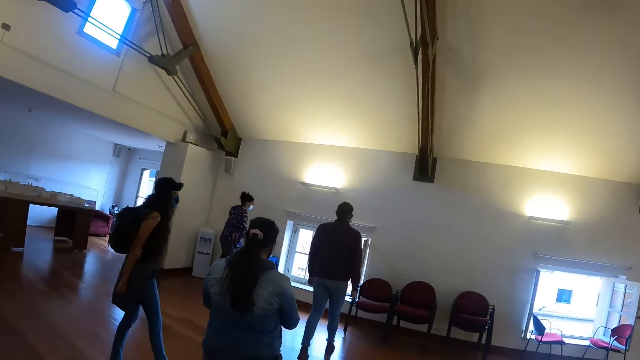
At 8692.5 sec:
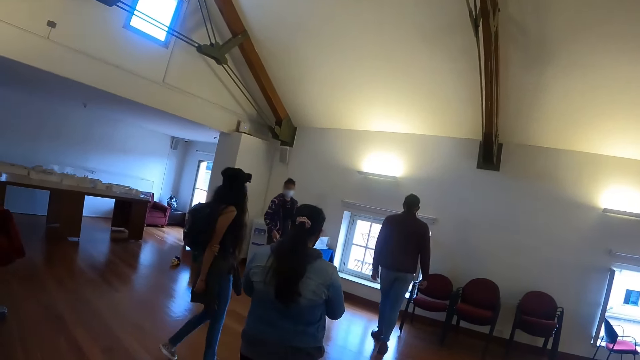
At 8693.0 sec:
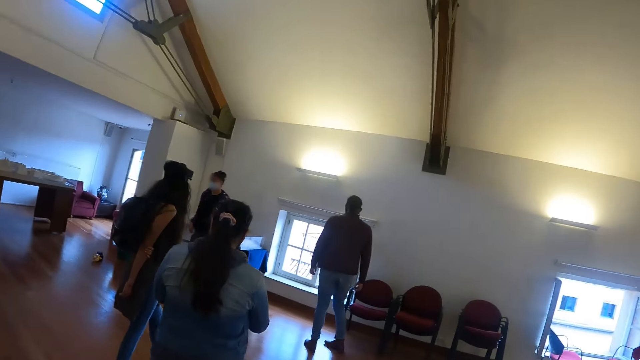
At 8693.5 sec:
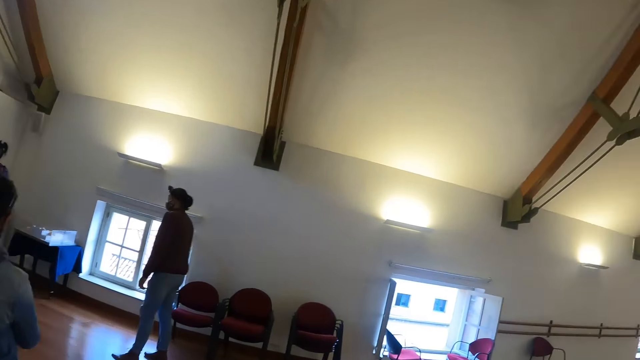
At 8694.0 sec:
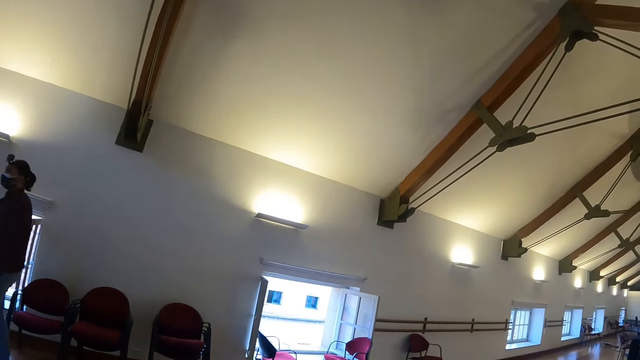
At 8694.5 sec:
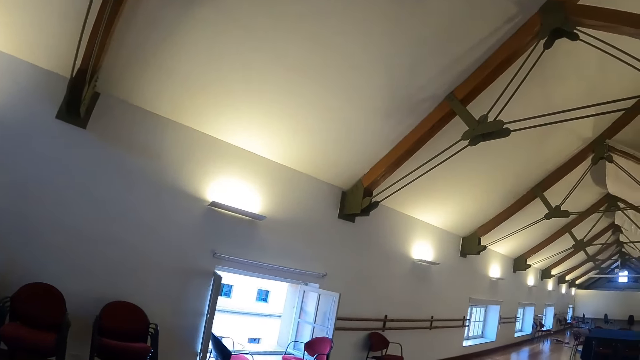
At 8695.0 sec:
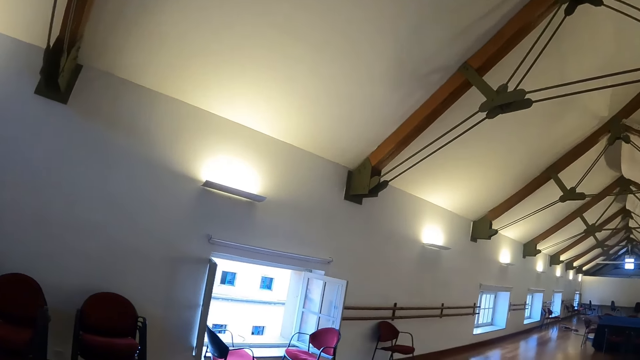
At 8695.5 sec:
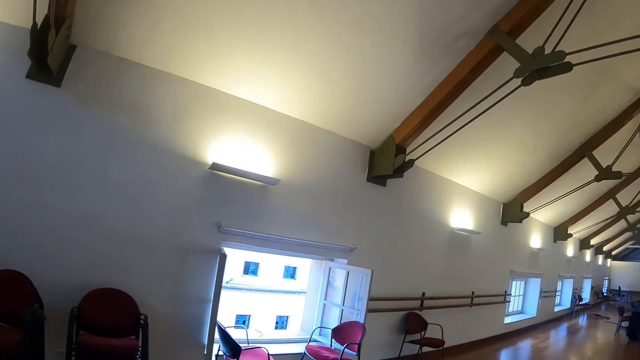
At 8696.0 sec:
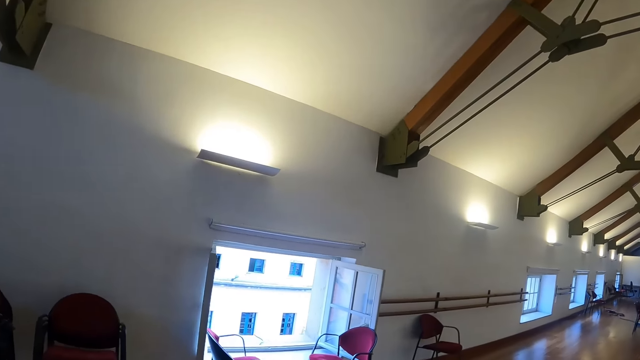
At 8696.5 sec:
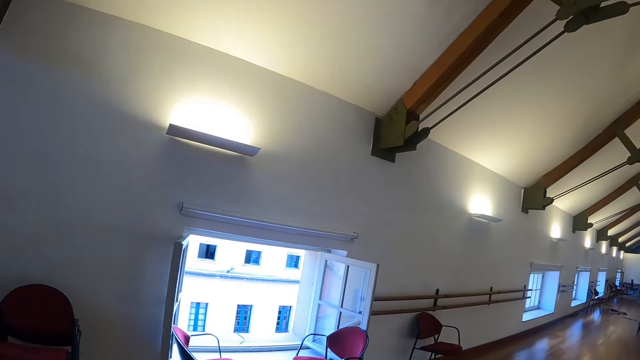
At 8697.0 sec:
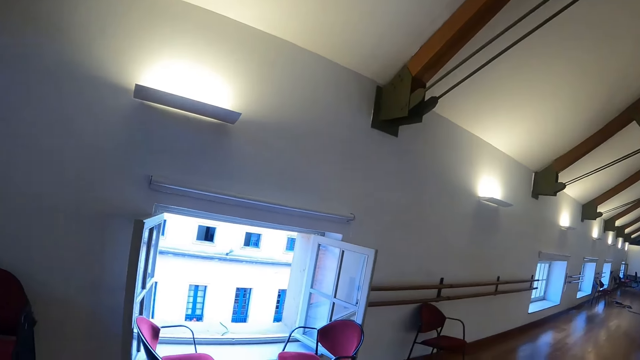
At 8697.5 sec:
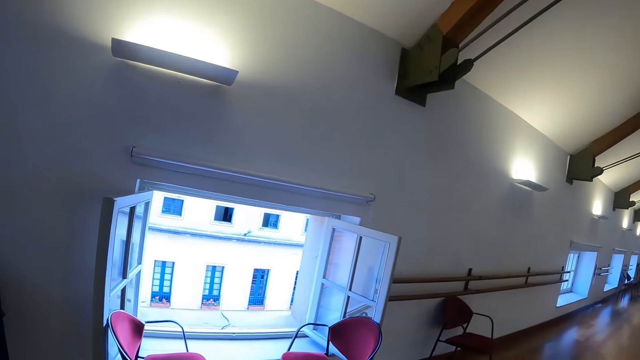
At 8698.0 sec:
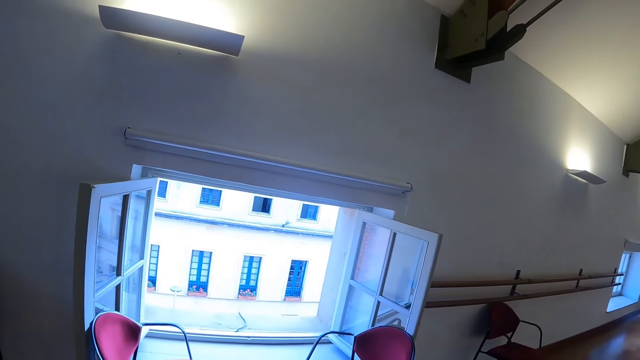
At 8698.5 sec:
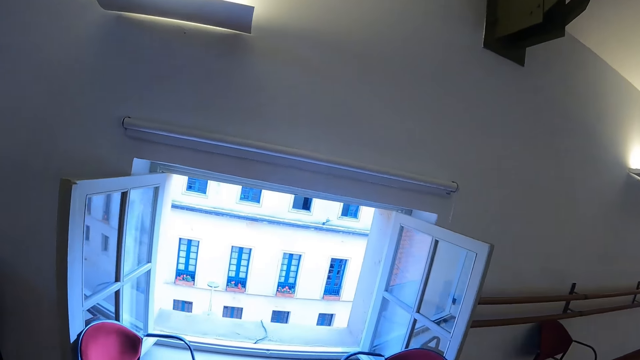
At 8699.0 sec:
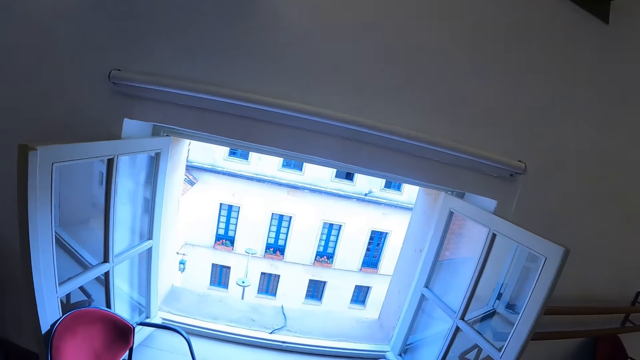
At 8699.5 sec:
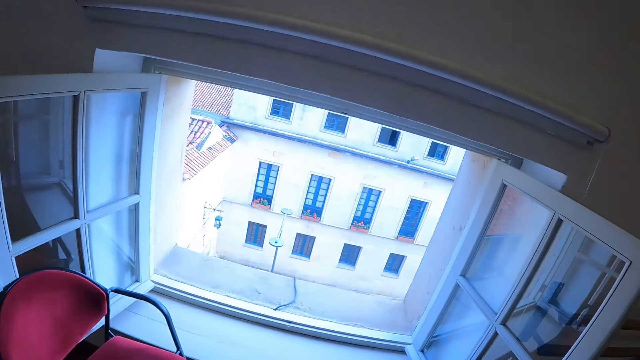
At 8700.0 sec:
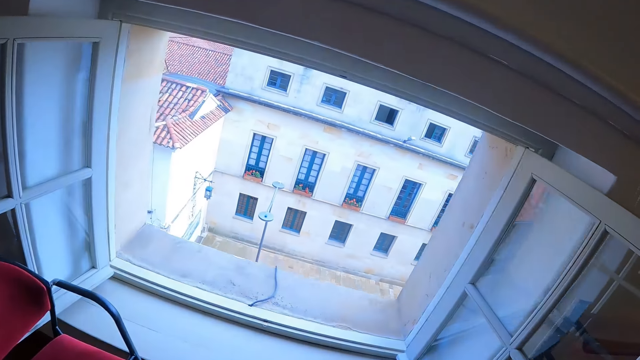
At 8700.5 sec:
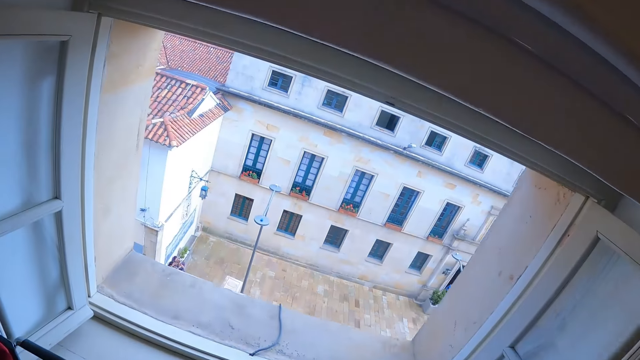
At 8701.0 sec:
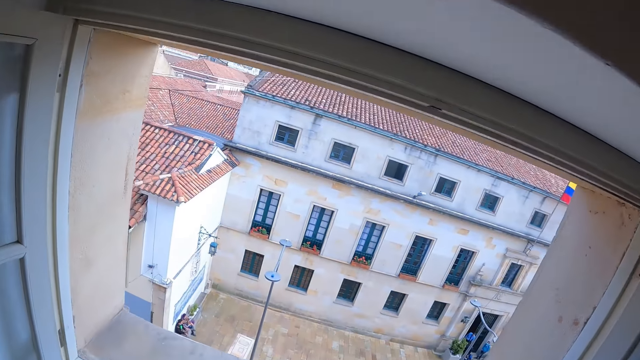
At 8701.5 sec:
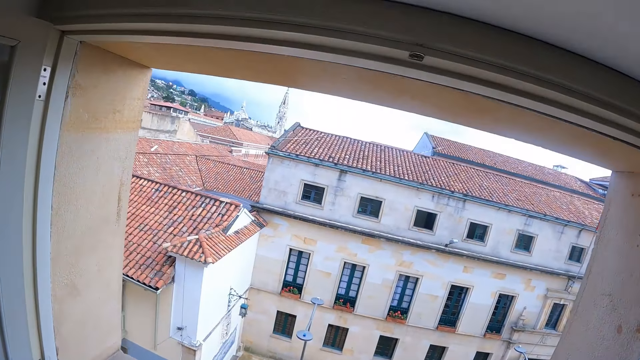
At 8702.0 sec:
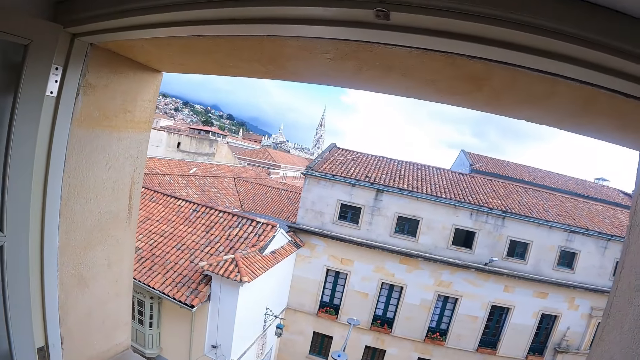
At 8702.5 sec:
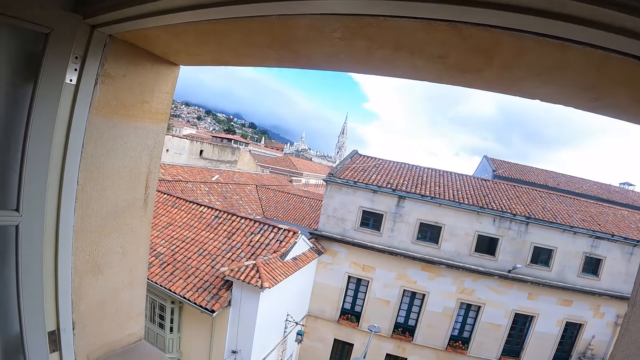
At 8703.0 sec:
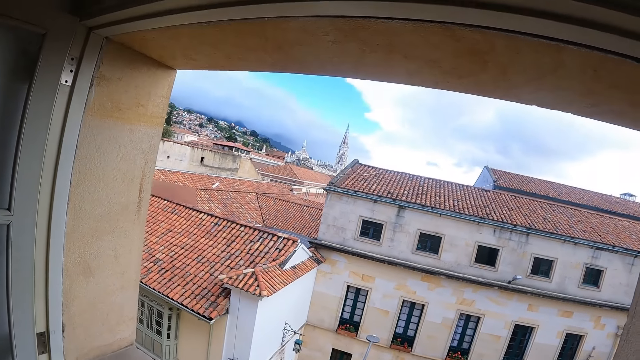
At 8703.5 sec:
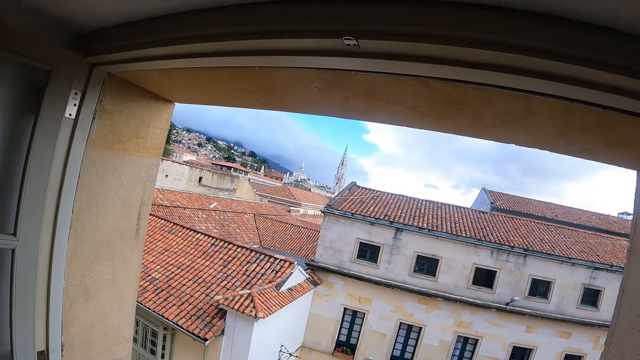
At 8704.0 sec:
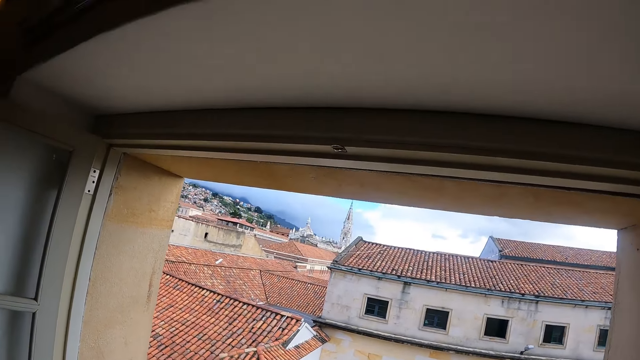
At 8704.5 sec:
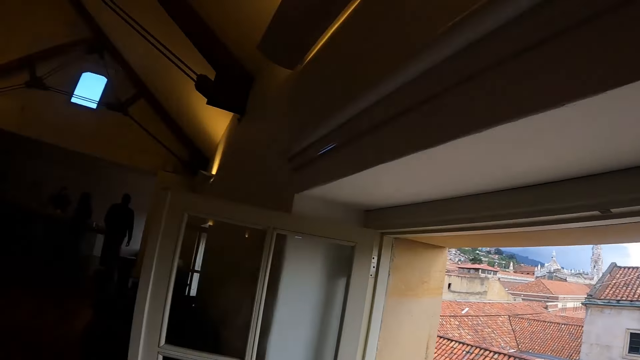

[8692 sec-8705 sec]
The camera wearer walks in the hall and looks around the hall. They look around. They look outside the window. They take a photo with a phone.

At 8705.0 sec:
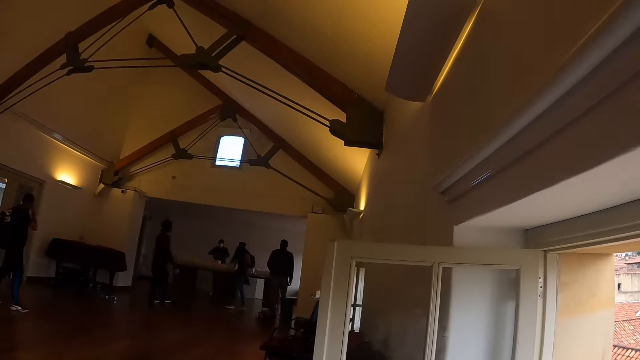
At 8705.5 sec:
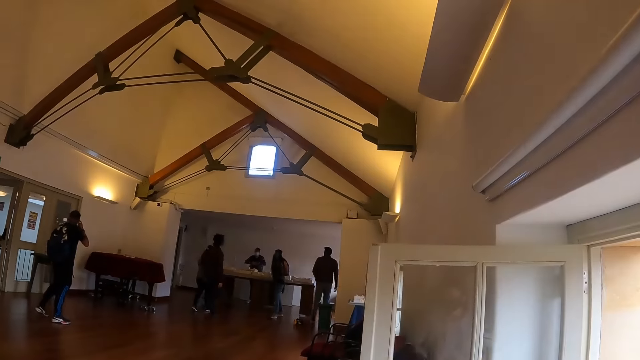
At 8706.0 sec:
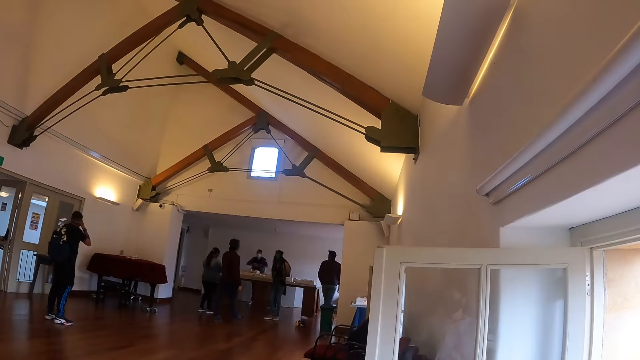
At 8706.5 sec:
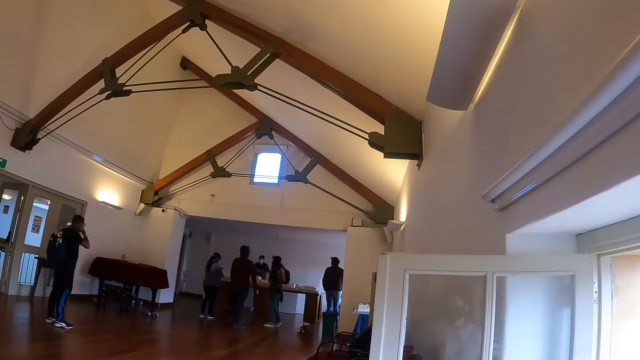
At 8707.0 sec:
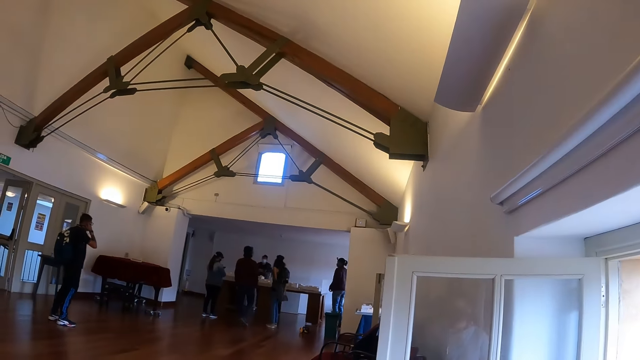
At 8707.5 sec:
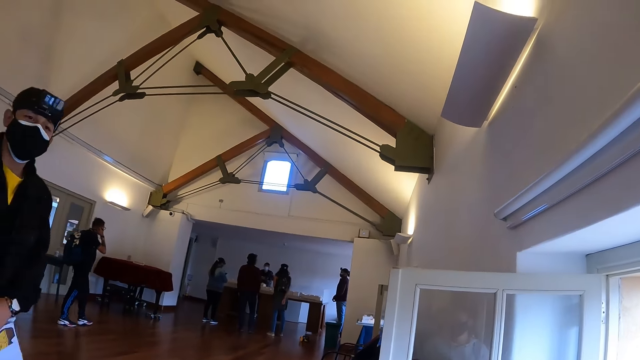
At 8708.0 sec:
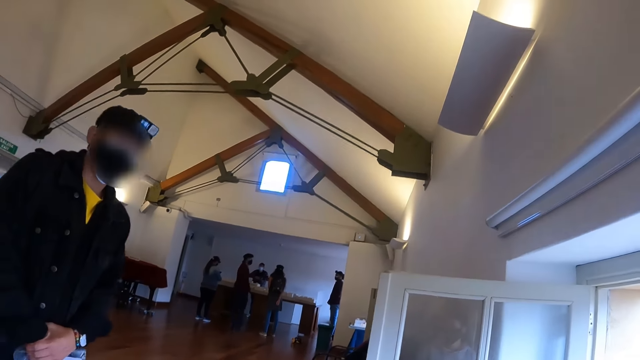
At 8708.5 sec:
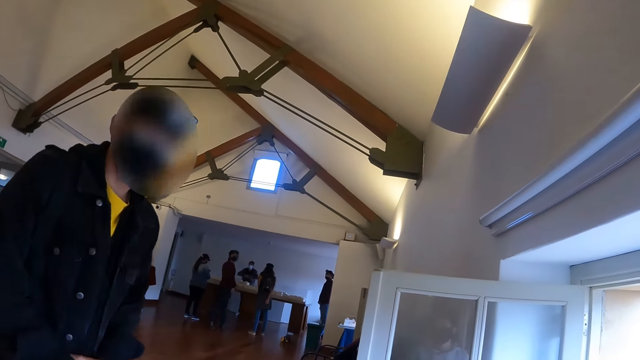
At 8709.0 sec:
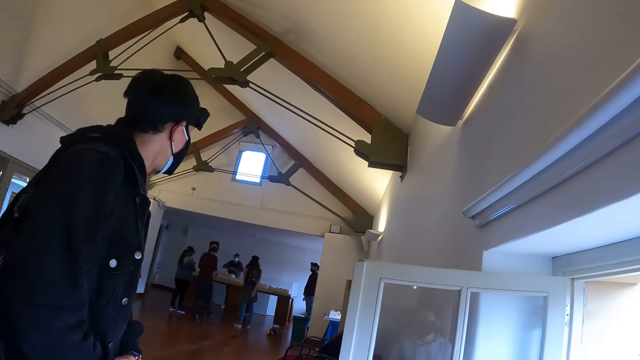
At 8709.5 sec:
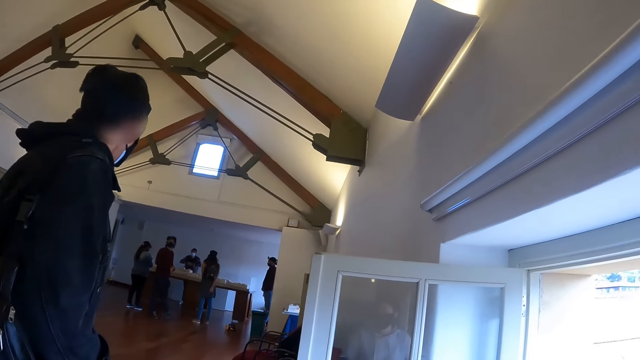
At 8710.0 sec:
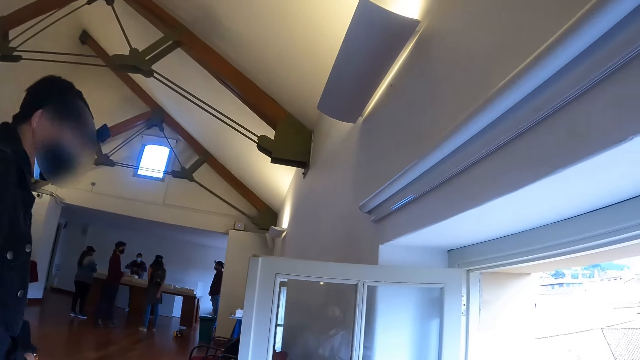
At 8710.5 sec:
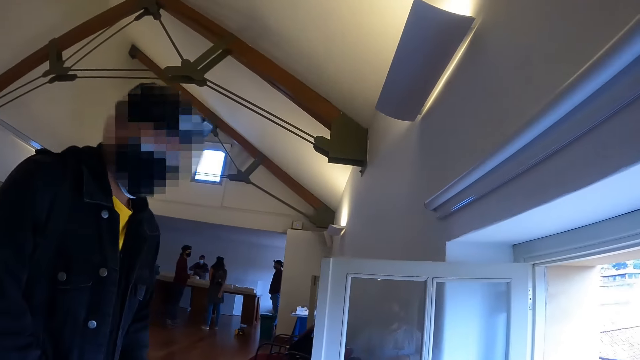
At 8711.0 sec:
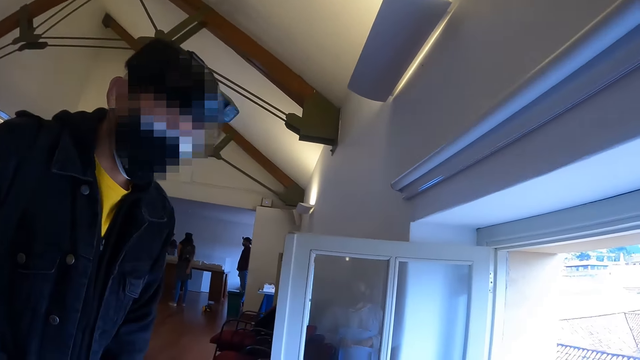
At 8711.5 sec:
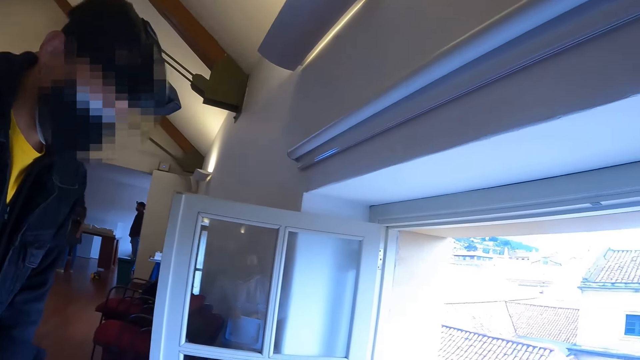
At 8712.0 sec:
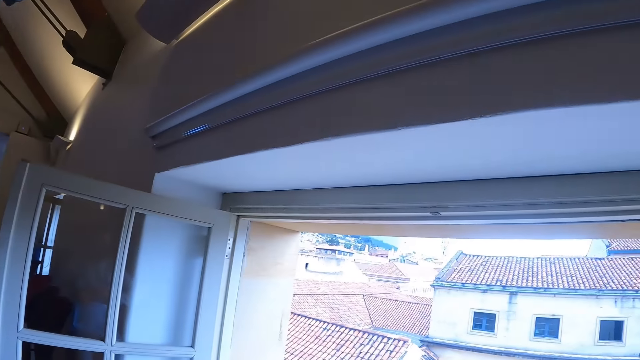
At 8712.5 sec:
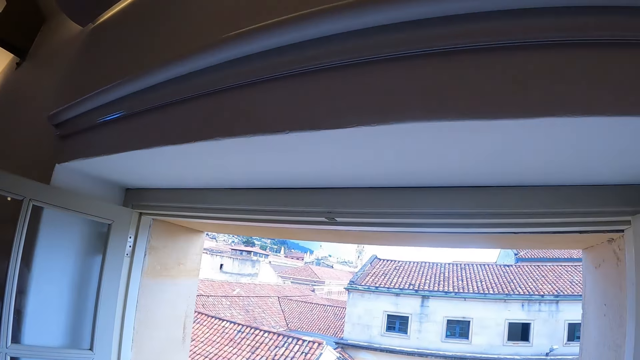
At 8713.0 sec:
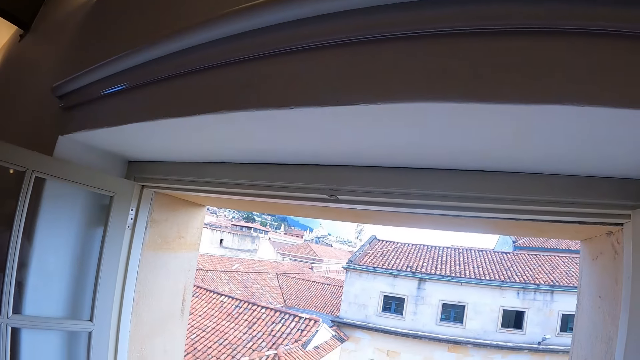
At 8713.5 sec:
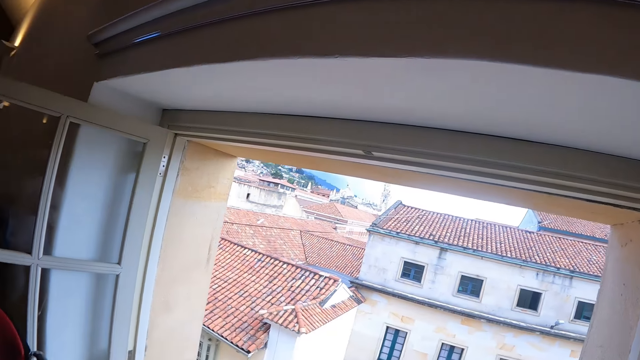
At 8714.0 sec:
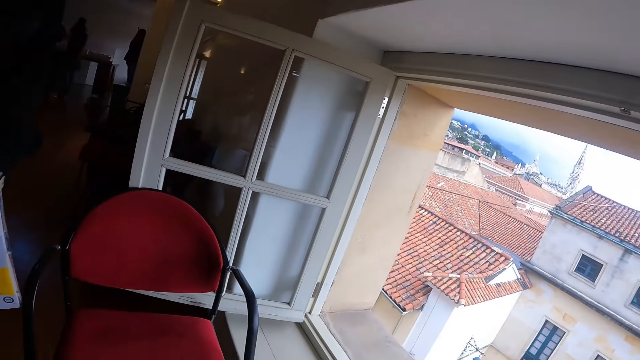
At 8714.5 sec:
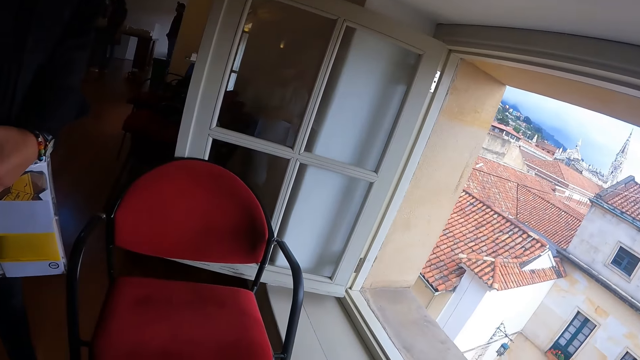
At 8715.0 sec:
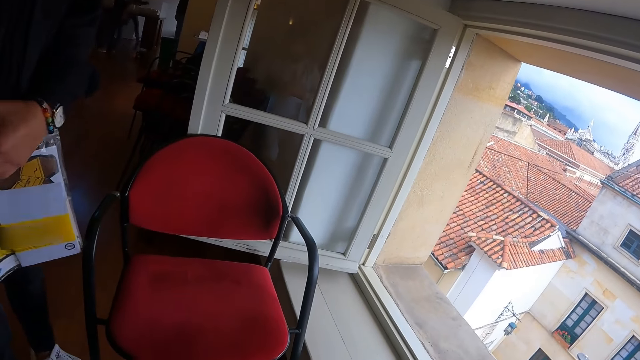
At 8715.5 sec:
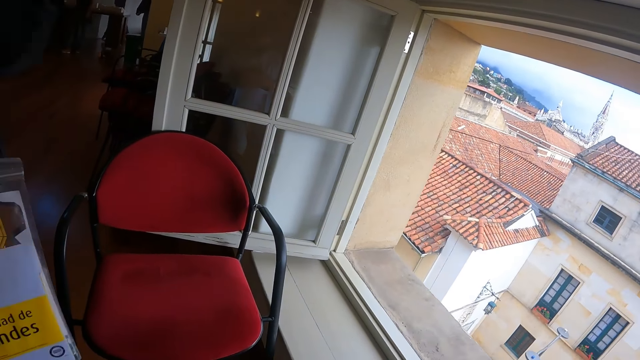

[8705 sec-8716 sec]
The camera wearer looks around the hall. Men and a lady gather at the counter. One of the men looks at the camera. The camera wearer looks at a person. The person walks in the hall. The man looks at the people at the counter. The camera wearer looks at other persons in the hall. They look at the person. They look outside the window. The man looks at the package in the packaging bag. The camera wearer looks at the chair.
